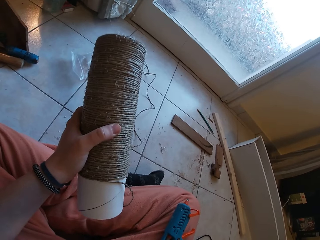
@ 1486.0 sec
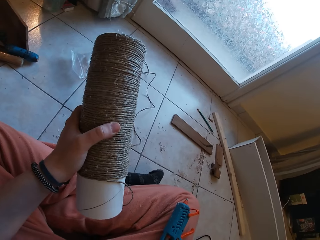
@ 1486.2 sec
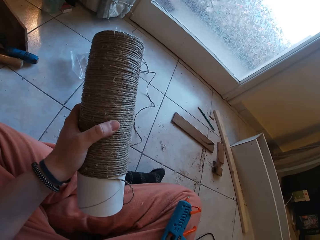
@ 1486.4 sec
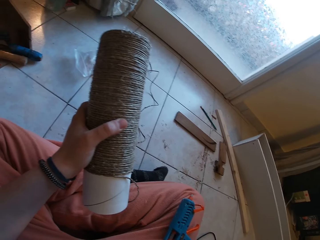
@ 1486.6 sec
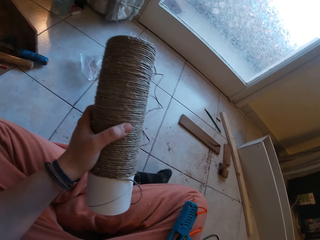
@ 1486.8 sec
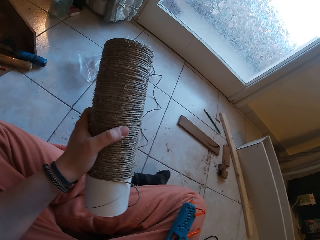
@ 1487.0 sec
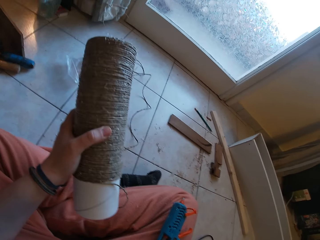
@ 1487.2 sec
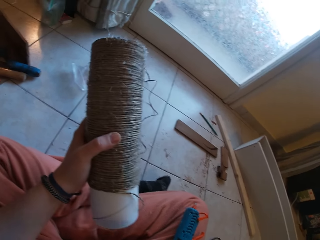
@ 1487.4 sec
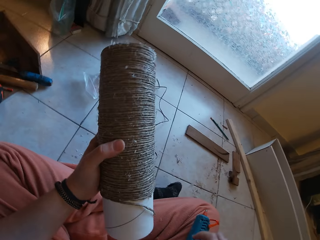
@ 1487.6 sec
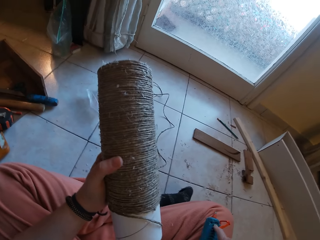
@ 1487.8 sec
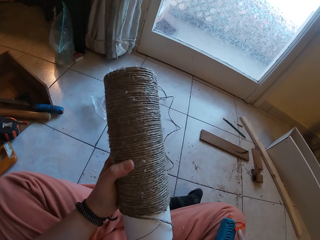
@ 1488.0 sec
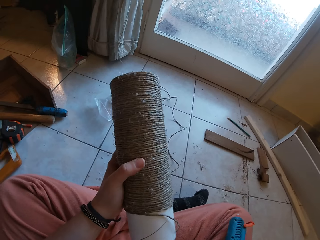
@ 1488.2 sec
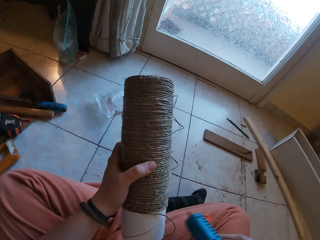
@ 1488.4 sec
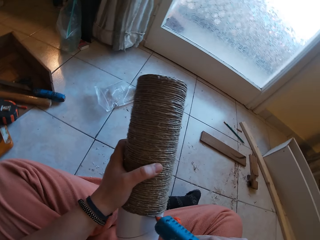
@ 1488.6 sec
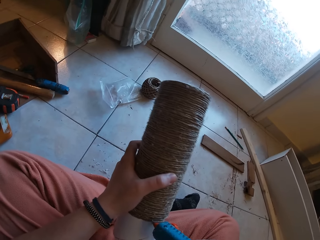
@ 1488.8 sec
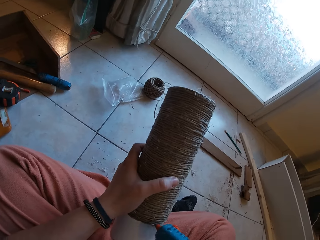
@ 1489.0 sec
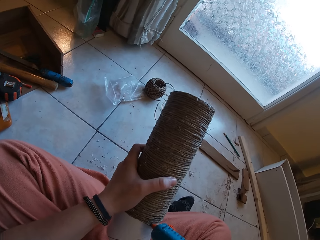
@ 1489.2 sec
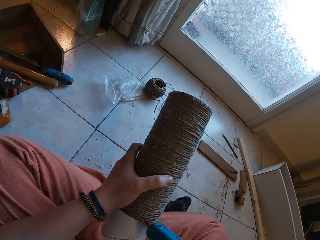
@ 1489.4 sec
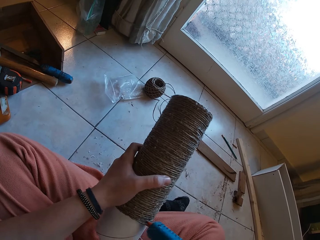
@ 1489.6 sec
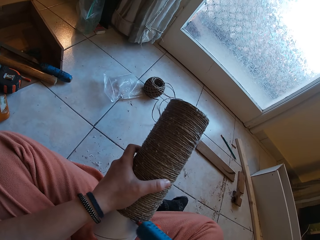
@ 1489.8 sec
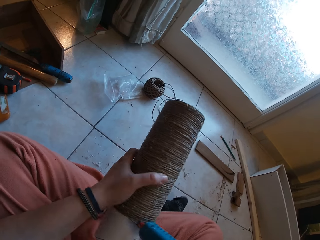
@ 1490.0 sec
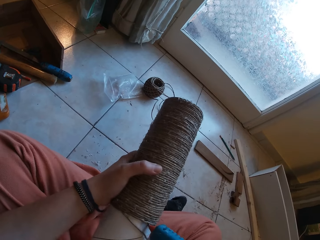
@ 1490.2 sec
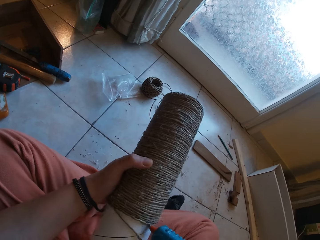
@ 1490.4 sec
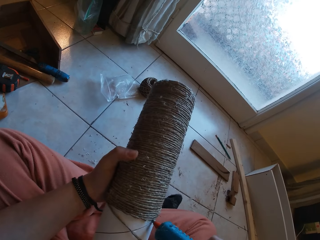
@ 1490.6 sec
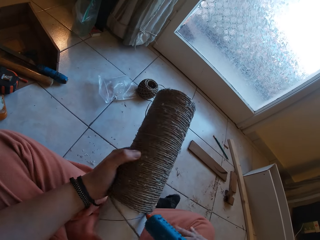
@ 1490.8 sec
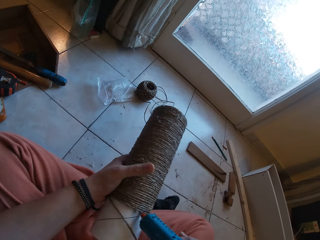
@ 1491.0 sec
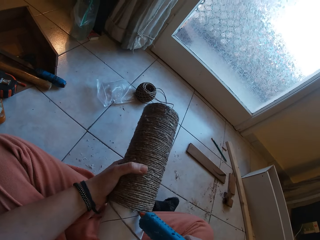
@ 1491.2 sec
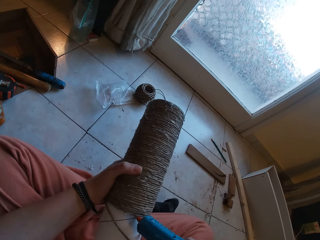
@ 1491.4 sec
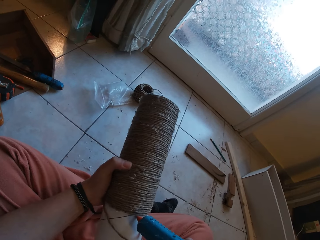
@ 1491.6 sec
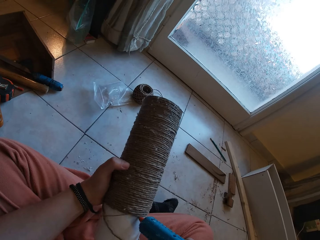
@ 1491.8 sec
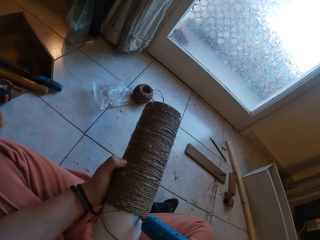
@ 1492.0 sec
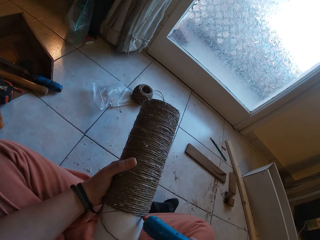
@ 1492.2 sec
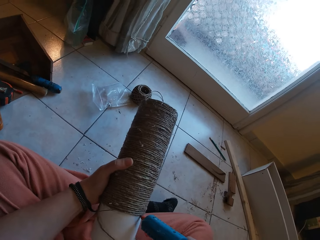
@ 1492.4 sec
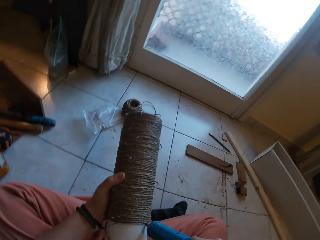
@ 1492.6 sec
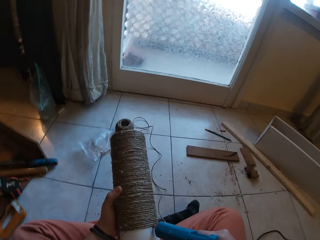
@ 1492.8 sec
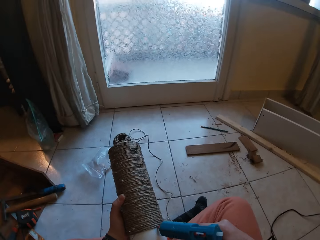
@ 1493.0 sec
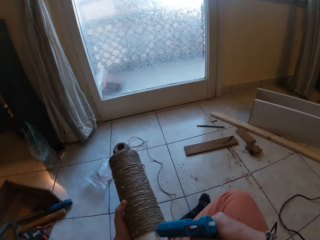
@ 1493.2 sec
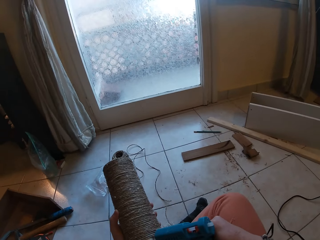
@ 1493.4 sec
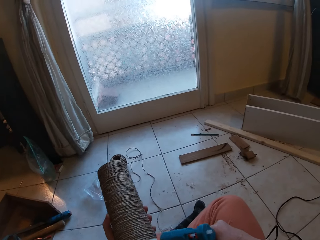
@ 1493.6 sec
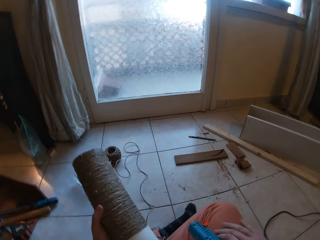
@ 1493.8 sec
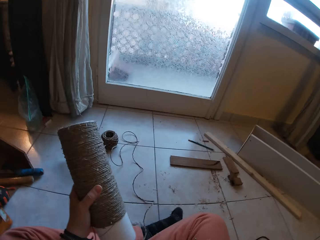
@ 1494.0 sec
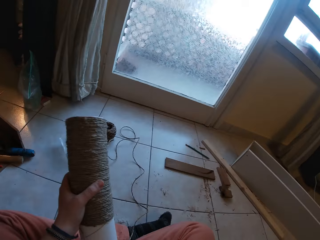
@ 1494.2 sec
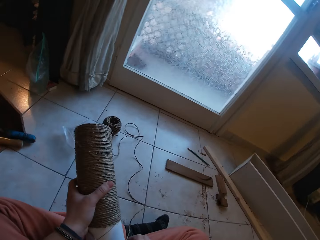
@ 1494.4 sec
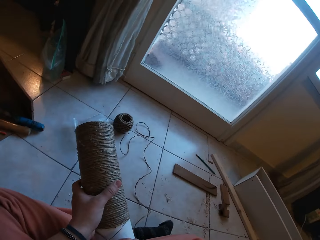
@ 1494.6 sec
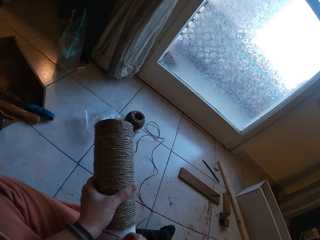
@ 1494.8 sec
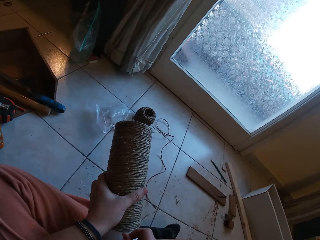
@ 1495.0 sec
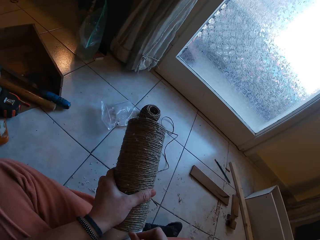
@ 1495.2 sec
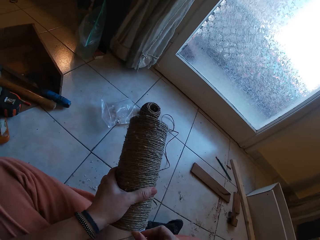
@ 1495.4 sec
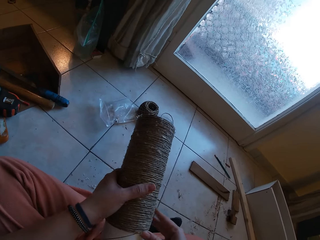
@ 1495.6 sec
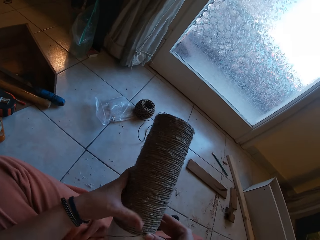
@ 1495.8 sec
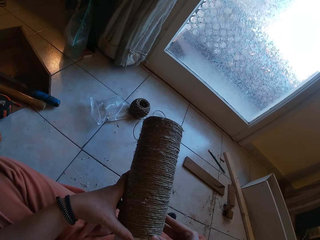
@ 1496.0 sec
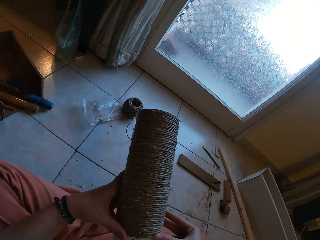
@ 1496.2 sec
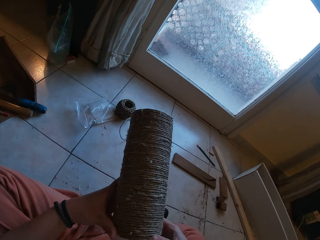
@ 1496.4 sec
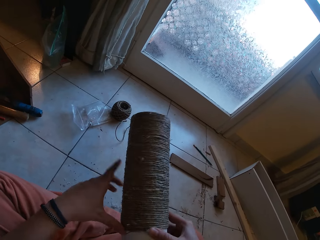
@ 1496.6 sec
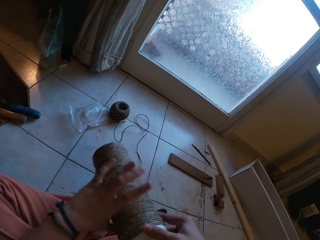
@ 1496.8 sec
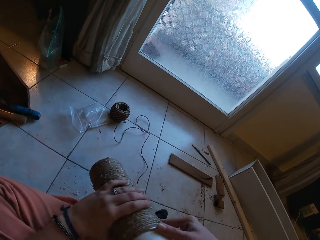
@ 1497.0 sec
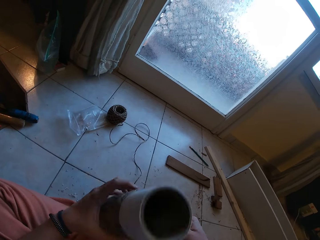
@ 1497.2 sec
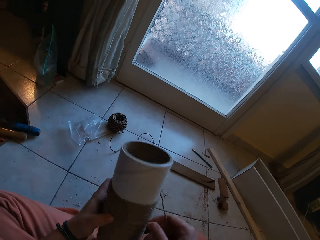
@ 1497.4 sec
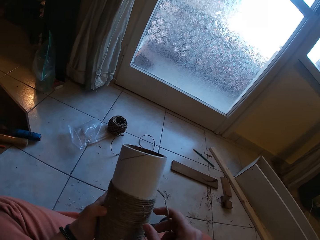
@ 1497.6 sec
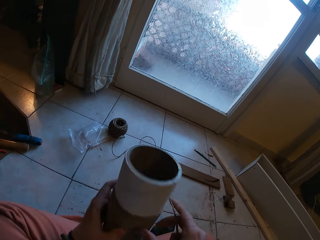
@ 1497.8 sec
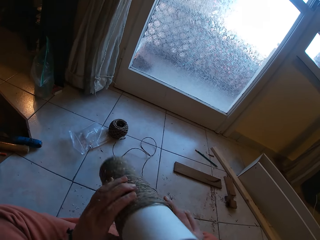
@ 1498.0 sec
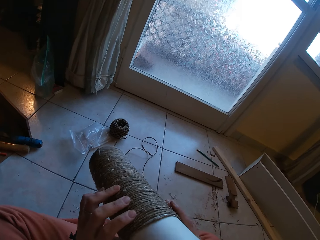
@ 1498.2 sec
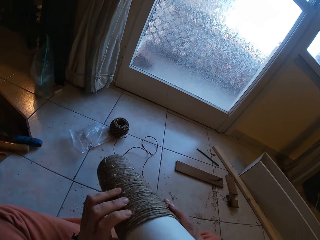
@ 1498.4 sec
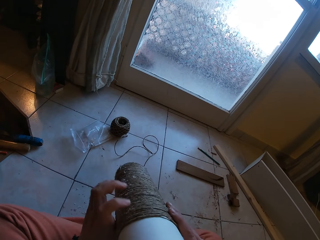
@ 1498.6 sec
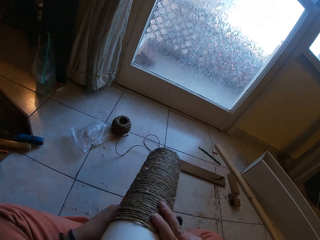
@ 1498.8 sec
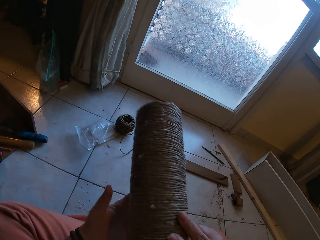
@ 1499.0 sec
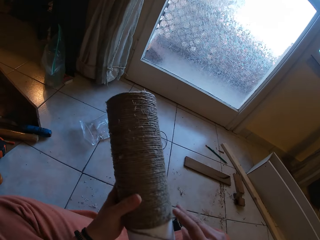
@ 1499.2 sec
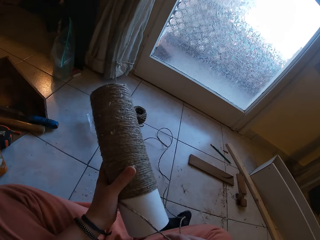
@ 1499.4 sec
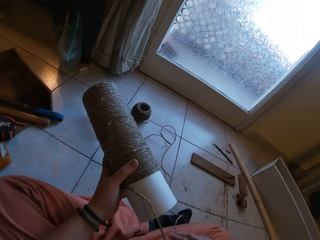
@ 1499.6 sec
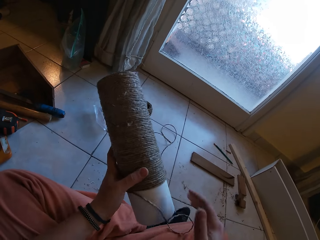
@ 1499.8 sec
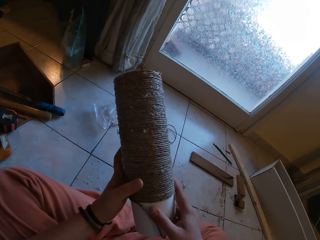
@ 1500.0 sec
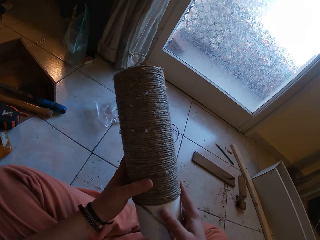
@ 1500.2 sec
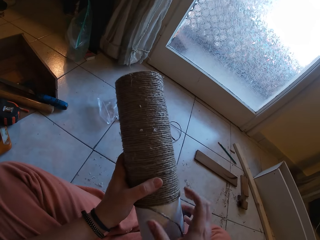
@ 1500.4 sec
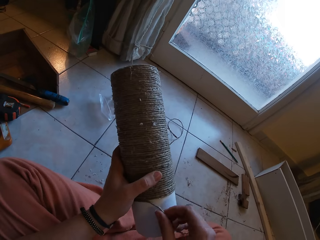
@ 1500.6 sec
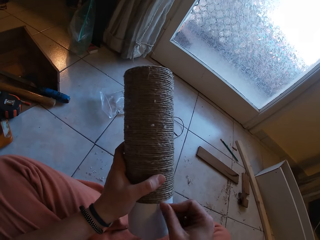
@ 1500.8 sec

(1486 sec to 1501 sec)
The camera wearer picks up the glue gun from her right lap with her right hand. She applies glue on the cardboard tube or thread cone with the glue gun in her right hand. She drops the glue gun on her right lap with her right hand. She rolls the yarn round the cardboard tube with both hands. She flips the thread cone.

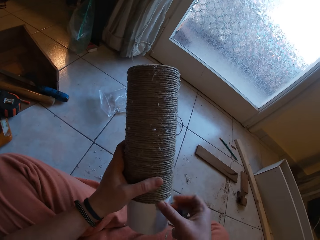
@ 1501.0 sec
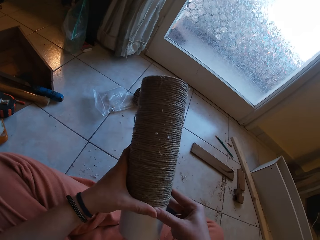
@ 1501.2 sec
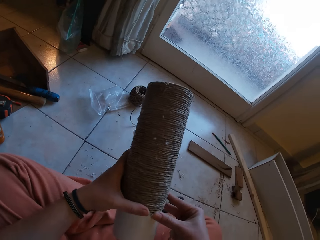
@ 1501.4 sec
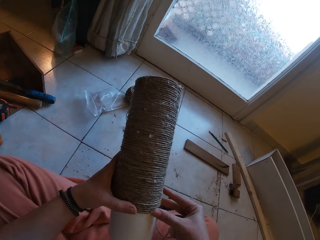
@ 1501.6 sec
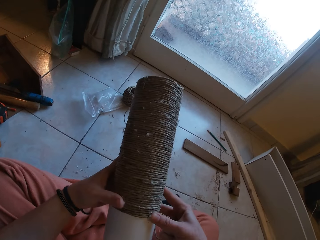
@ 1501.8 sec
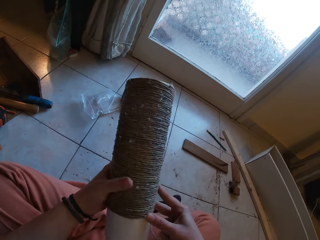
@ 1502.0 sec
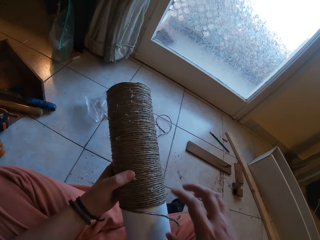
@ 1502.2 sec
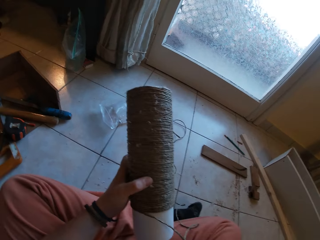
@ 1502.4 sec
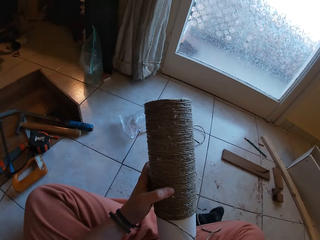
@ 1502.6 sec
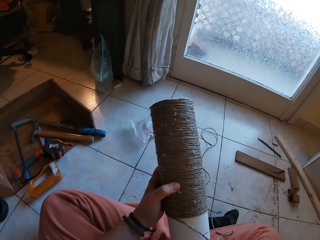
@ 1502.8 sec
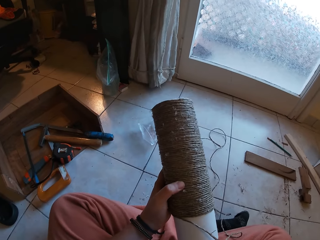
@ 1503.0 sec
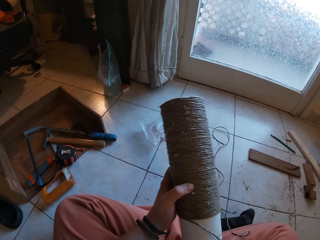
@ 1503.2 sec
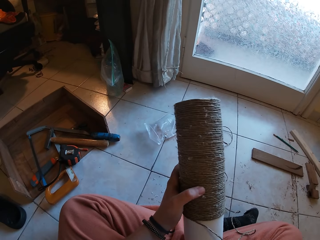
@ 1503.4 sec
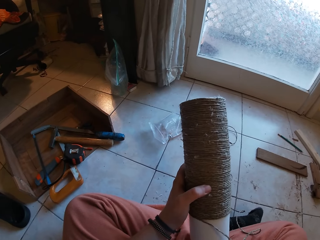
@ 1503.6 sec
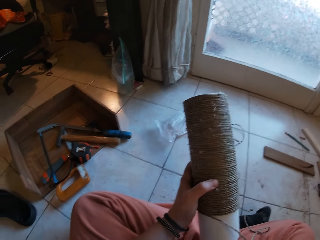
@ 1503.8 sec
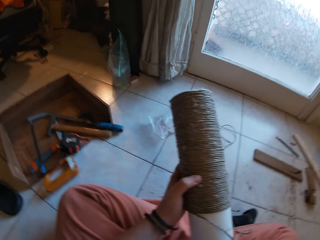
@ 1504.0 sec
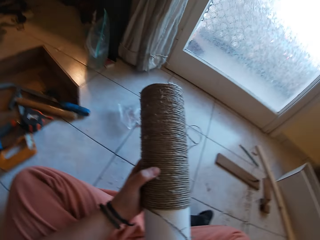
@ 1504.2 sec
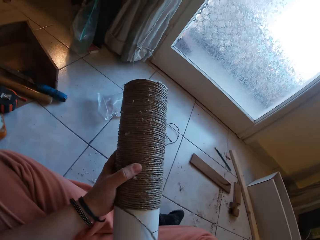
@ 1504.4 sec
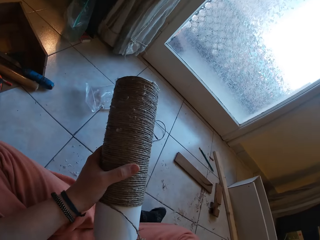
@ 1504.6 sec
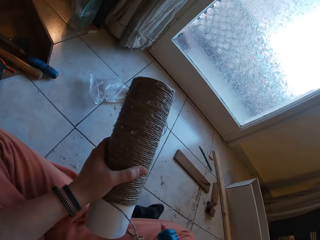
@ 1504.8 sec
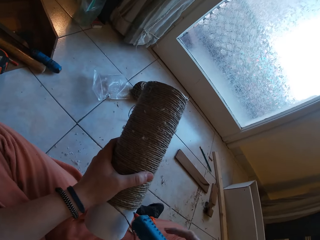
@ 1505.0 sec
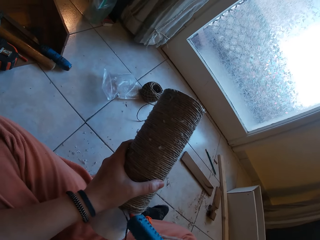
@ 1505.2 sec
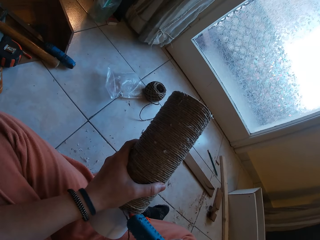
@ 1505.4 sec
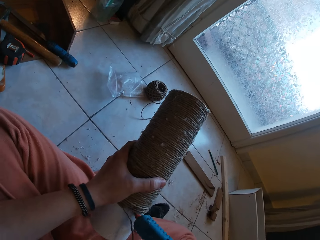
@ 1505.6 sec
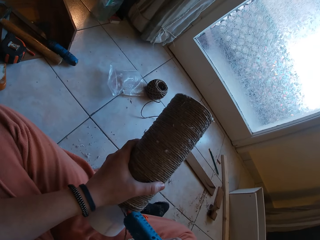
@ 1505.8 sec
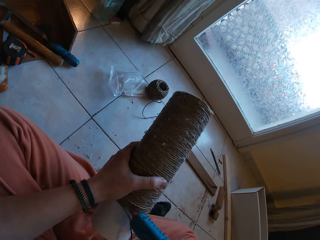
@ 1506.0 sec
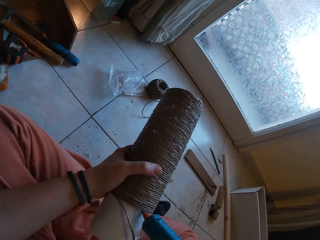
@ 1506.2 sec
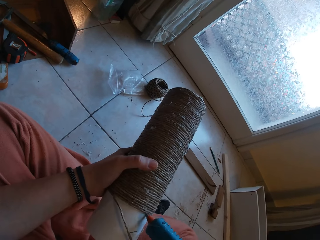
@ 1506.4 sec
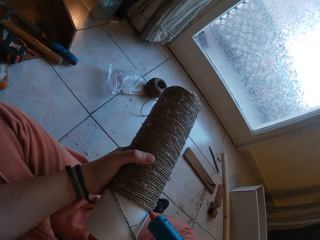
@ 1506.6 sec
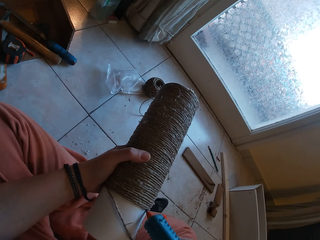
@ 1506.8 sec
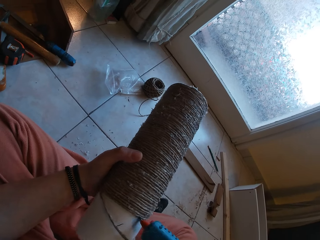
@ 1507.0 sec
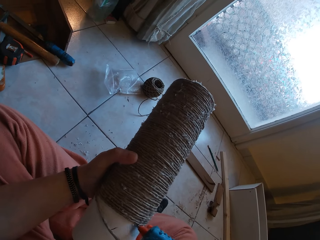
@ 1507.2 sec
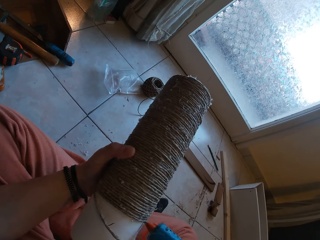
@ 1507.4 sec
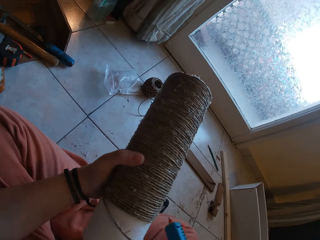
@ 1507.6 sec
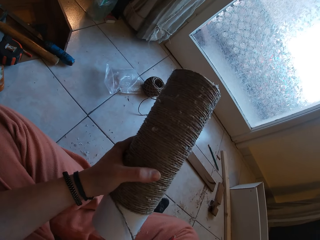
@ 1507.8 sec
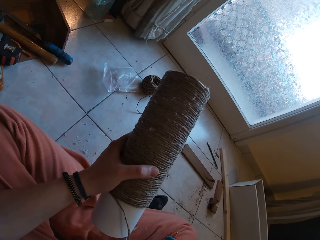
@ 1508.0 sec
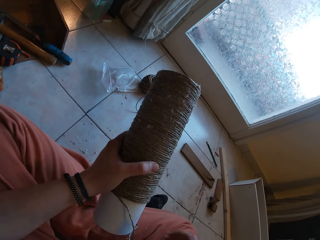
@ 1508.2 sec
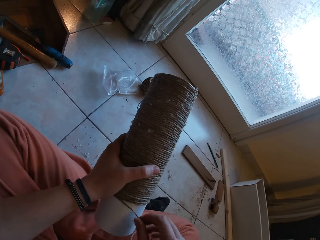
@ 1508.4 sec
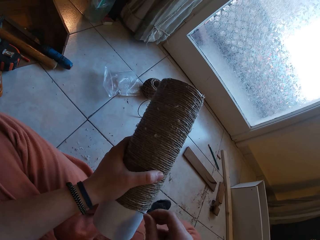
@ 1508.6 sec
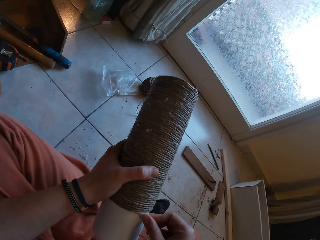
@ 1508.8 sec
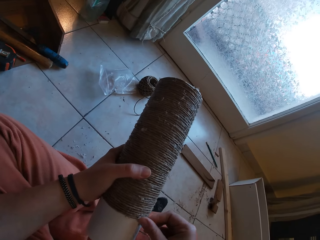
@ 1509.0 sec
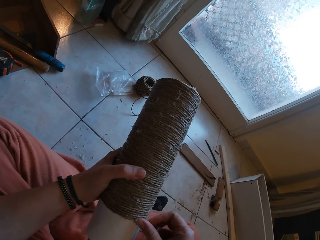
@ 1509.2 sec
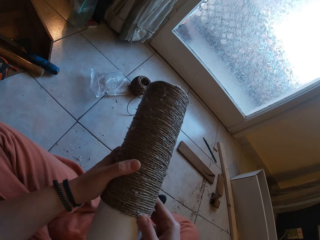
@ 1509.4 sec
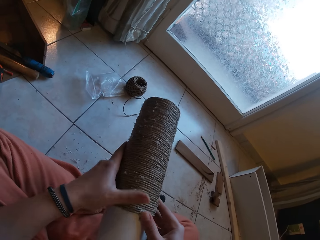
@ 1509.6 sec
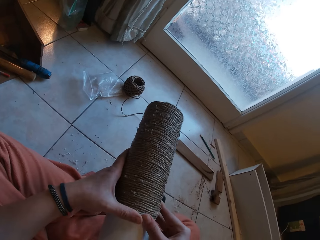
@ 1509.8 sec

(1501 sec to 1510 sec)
The camera wearer rotates the thread around the thread cone. She picks up the glue gun from her right lap with her right hand. She applies glue on the cardboard tube or thread cone with the glue gun in her right hand. She drops the glue gun on her right lap with her right hand. She rolls the yarn round the cardboard tube with both hands.
